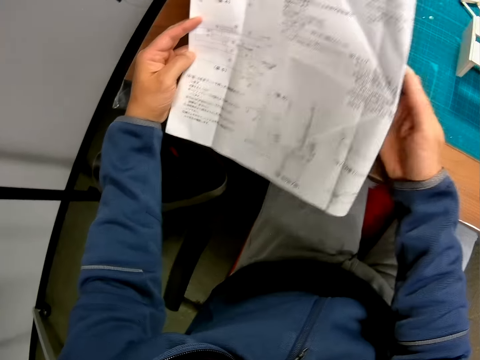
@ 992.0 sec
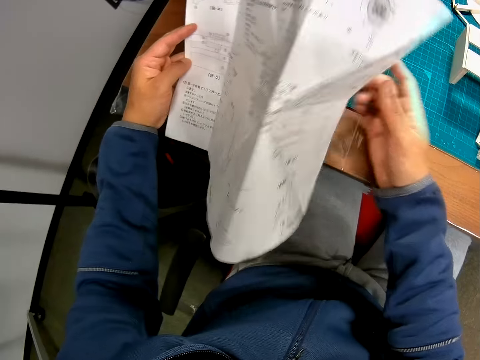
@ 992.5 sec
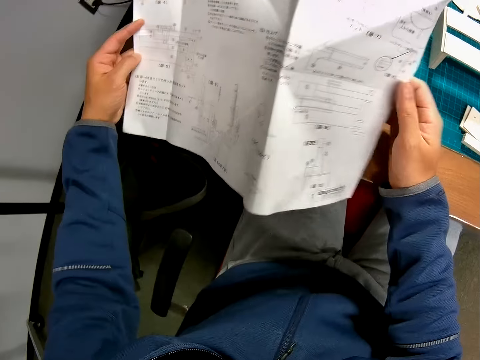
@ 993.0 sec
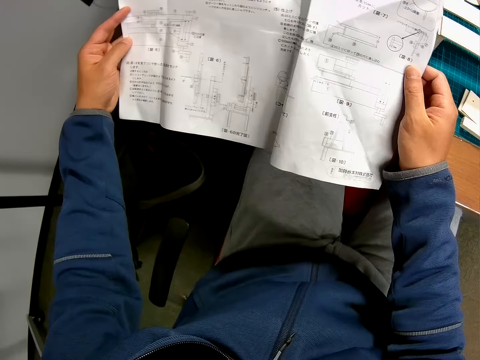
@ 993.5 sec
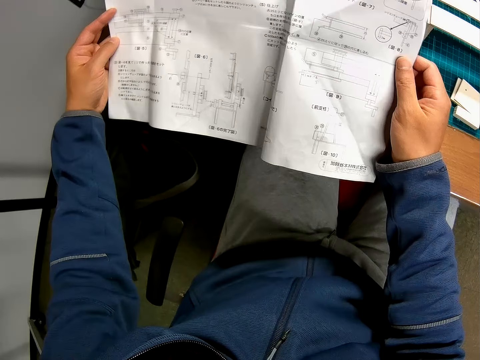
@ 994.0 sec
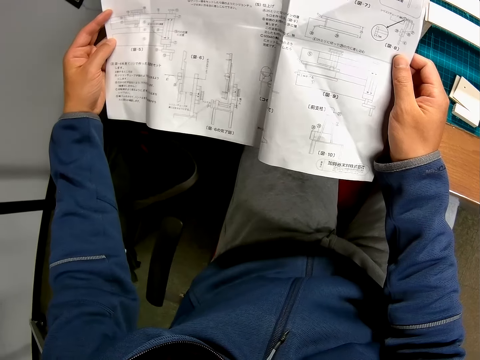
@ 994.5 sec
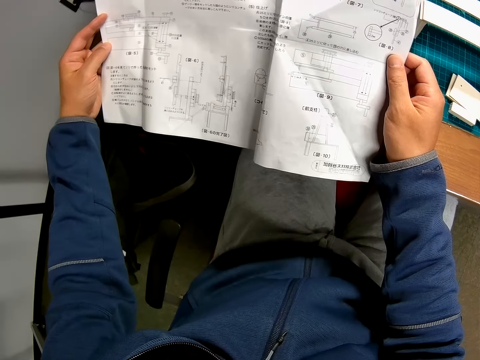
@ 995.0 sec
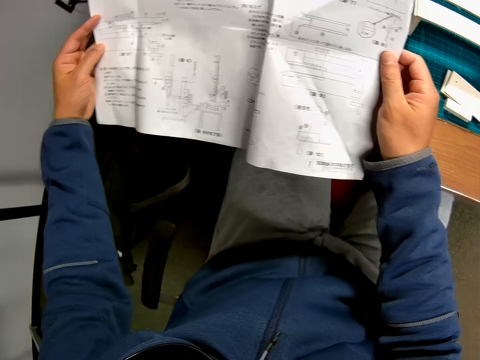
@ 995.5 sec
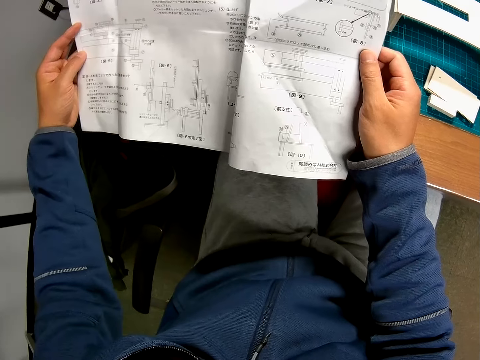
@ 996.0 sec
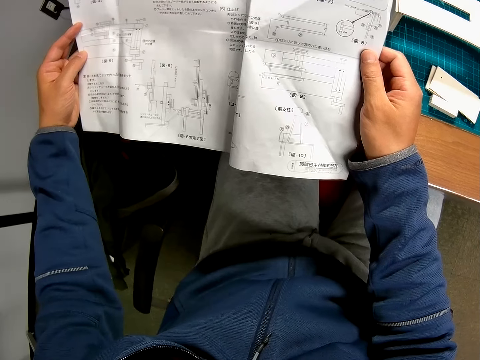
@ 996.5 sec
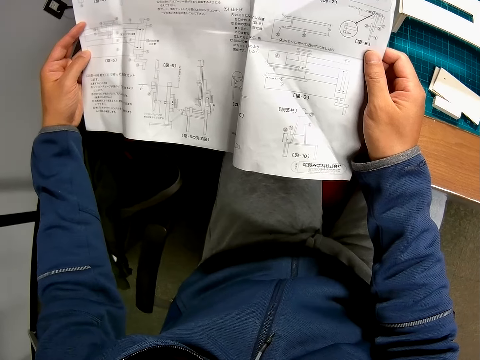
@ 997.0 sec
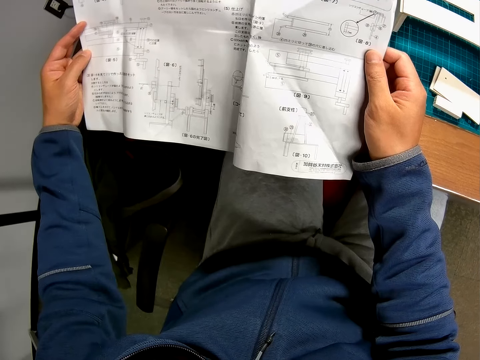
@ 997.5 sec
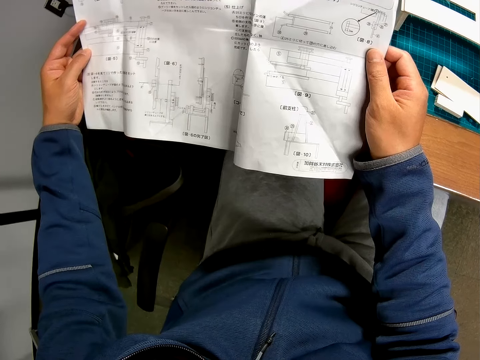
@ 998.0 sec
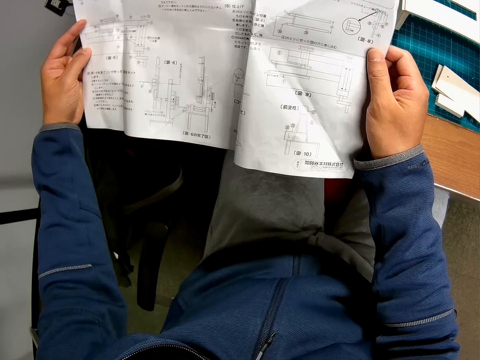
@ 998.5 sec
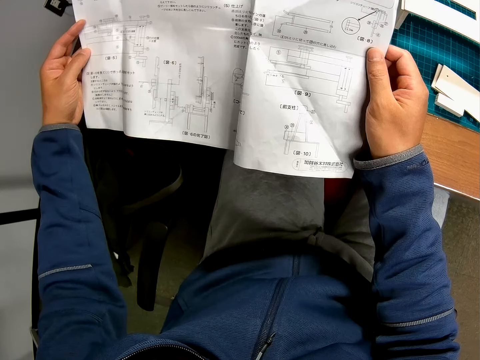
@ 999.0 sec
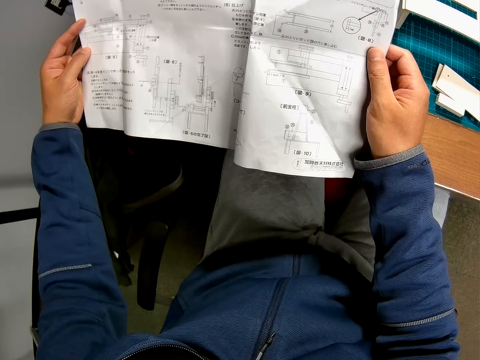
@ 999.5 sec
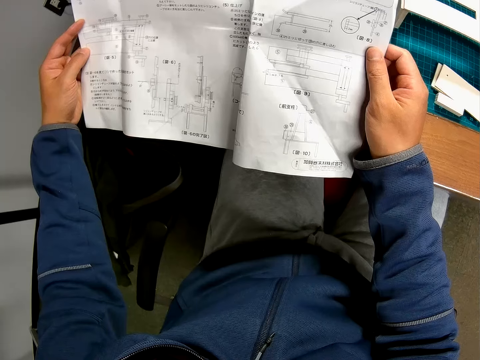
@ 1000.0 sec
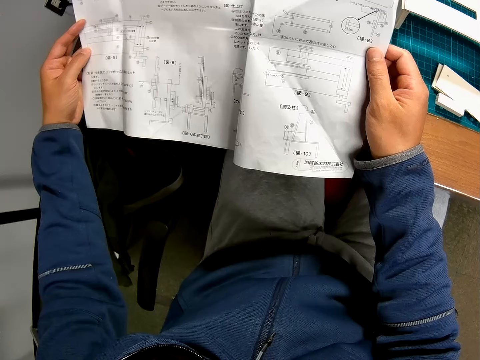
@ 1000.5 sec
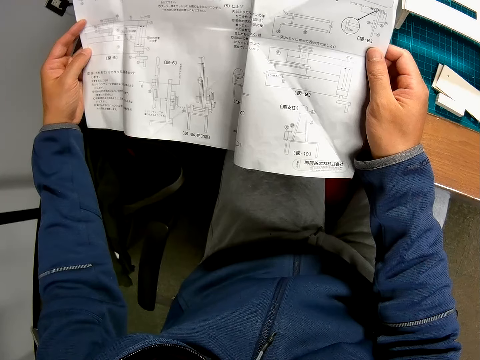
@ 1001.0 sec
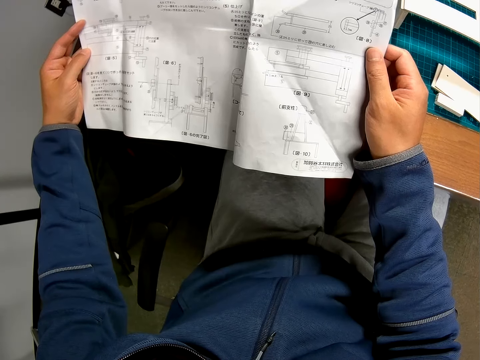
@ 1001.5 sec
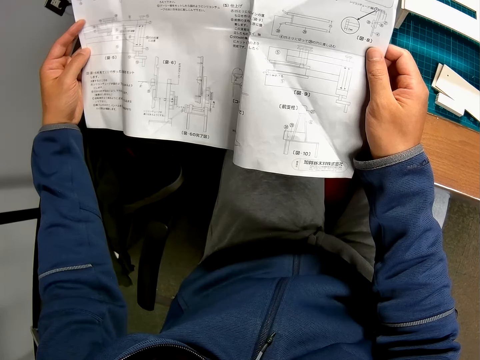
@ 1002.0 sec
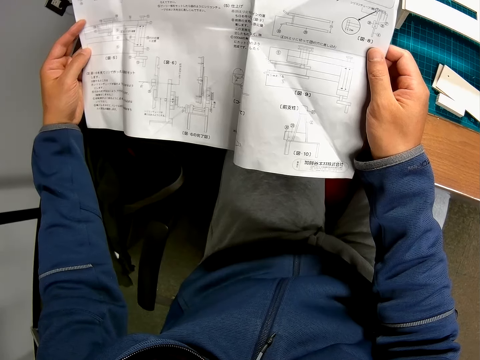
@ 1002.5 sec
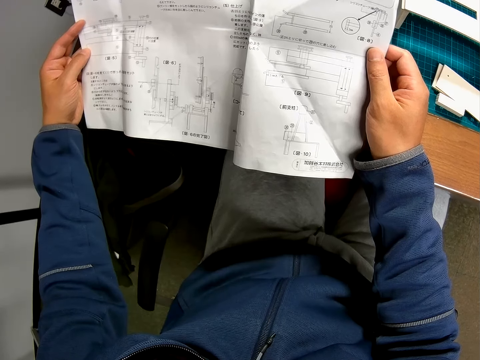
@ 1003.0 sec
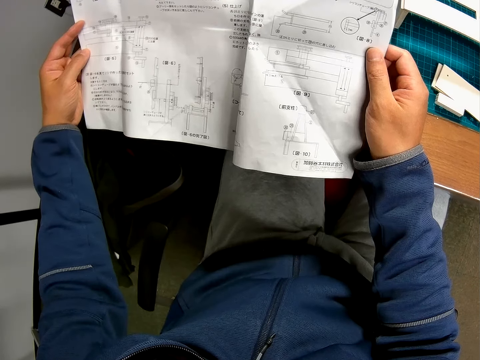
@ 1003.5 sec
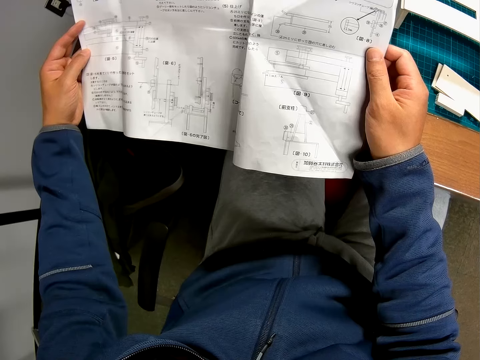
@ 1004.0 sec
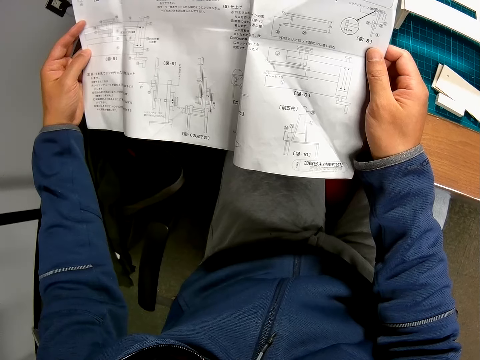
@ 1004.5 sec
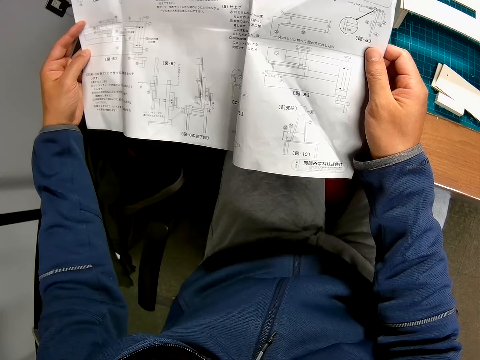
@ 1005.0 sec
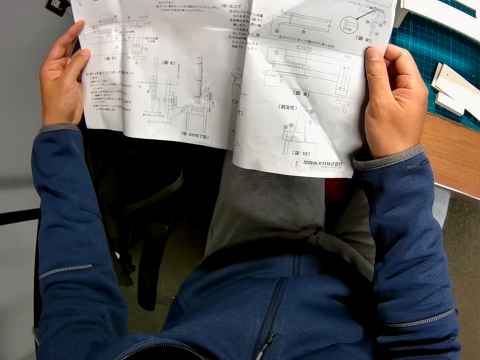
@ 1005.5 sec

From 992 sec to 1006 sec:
The camera wearer unfolds one end of the blueprint again. They continue reading the blueprint.

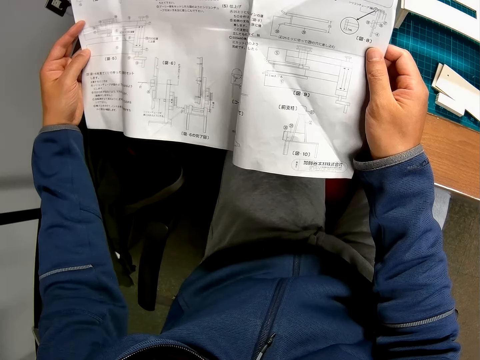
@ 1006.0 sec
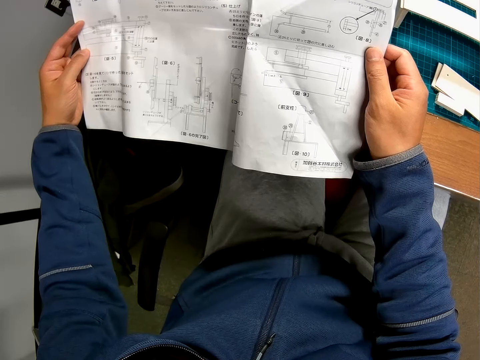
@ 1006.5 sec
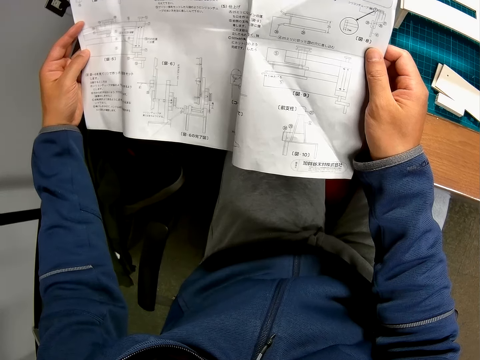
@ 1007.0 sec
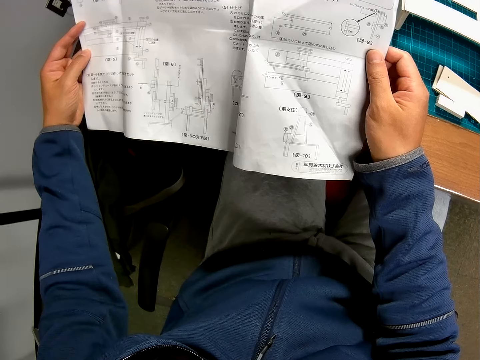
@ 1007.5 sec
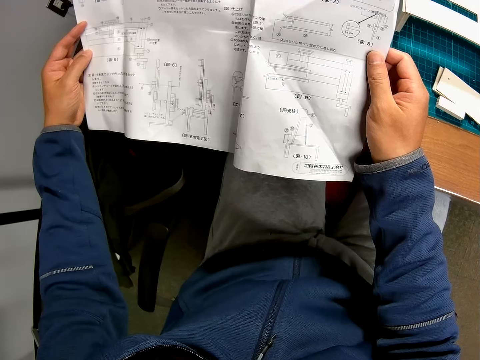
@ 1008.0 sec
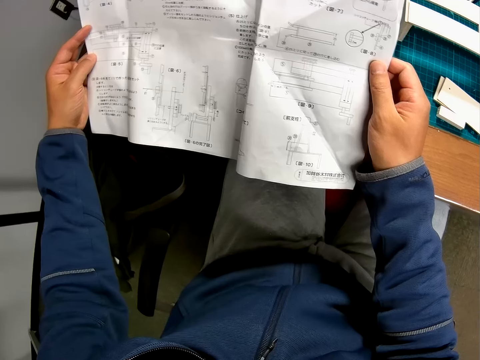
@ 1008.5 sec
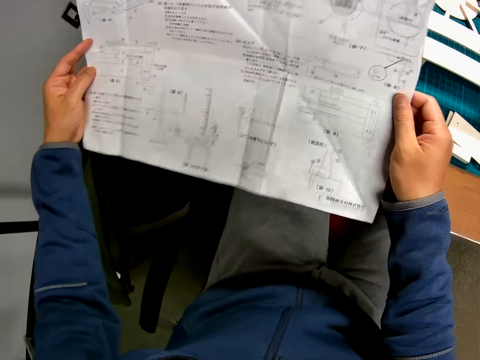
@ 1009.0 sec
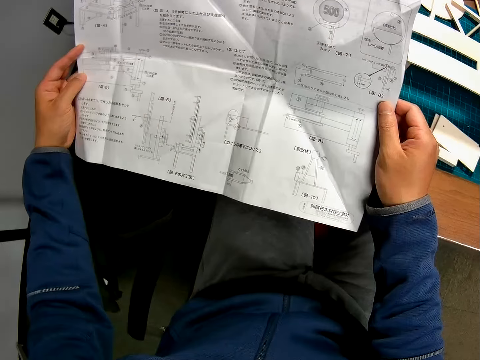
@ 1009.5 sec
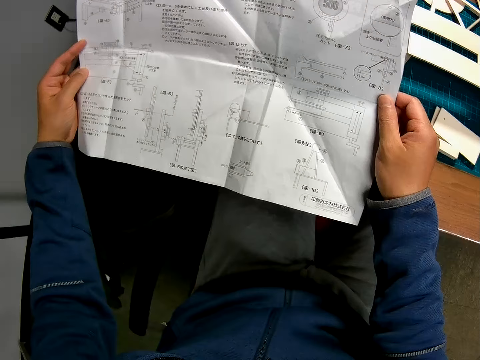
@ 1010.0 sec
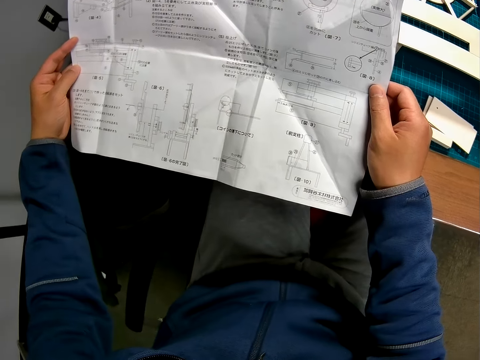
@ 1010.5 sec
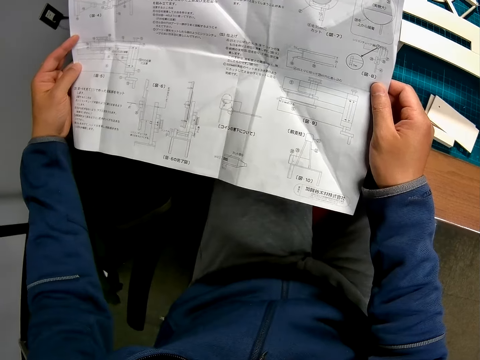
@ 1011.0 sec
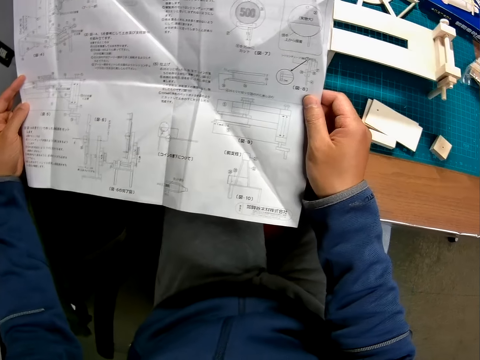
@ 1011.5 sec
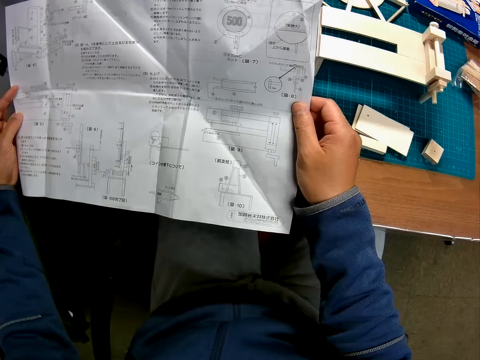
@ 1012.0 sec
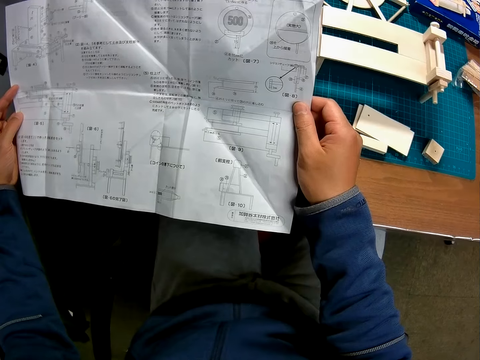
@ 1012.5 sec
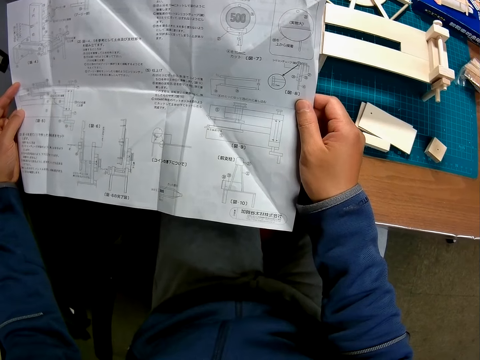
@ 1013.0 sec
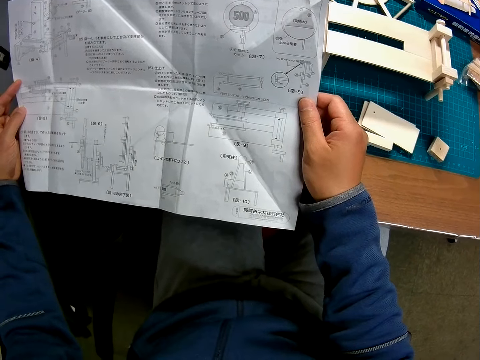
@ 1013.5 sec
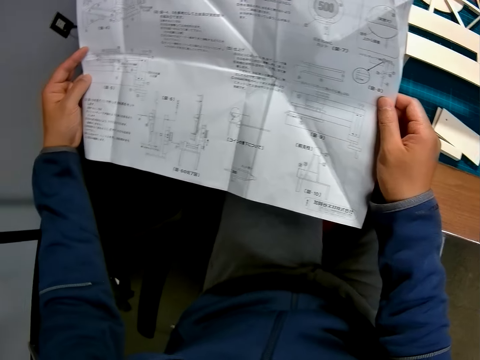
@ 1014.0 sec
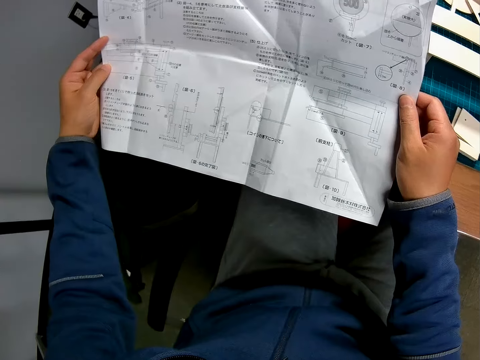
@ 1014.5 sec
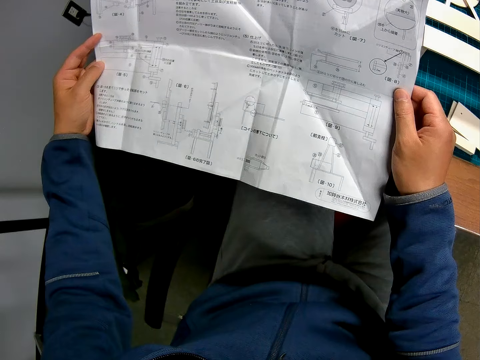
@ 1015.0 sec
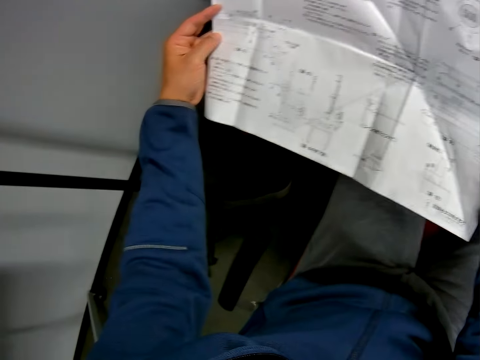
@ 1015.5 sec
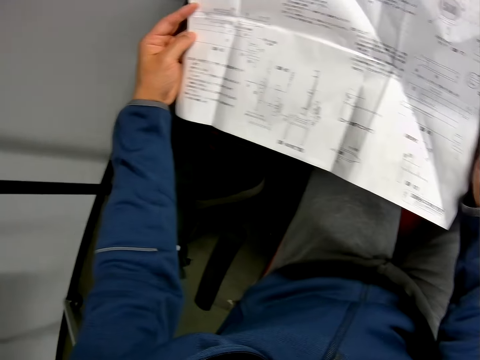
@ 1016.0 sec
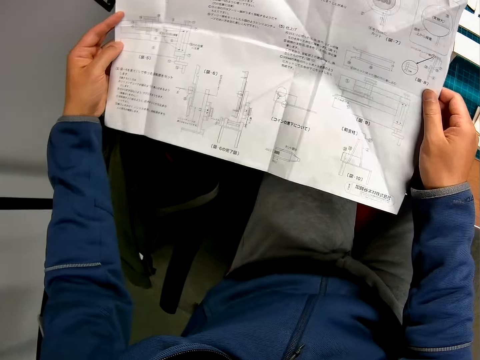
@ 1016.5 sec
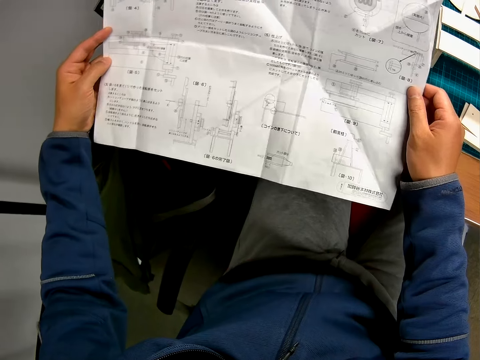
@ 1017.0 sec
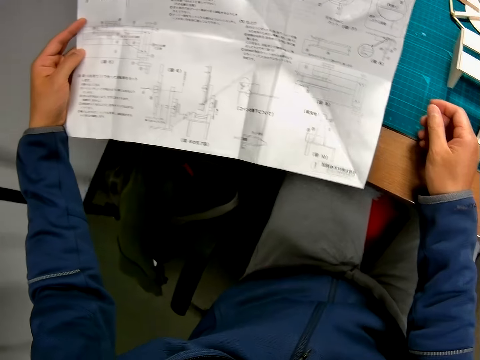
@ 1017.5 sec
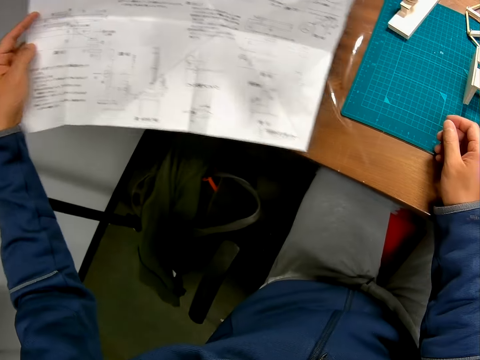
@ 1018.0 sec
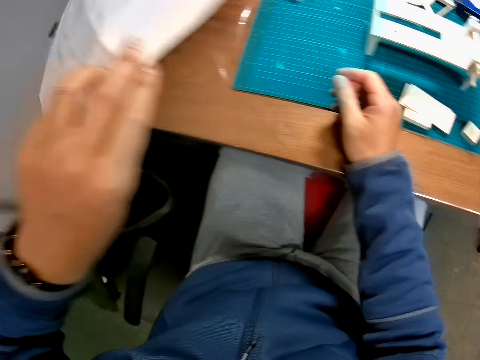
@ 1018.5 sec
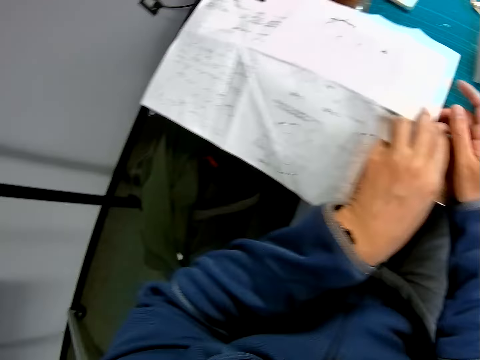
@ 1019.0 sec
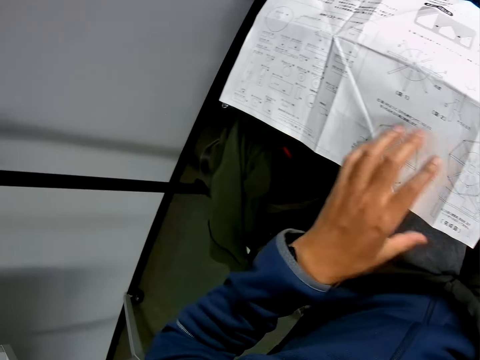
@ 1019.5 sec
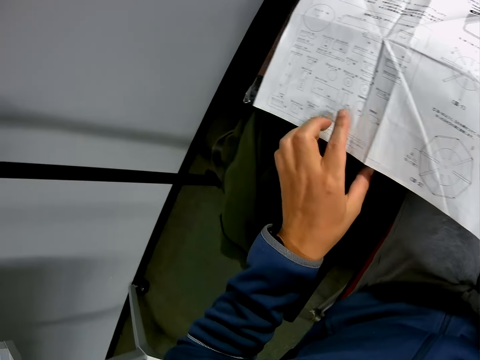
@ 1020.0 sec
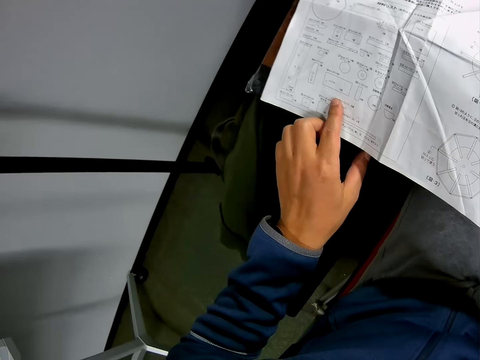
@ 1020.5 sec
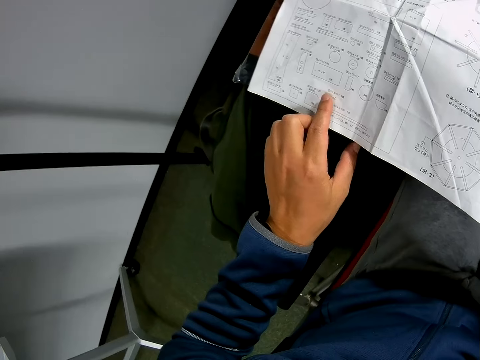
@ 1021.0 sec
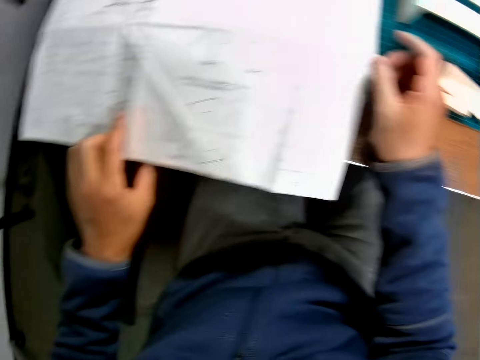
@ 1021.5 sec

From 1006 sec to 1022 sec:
The camera wearer stretches the blueprint. They turn the blueprint upside down. They look at the blueprint.
